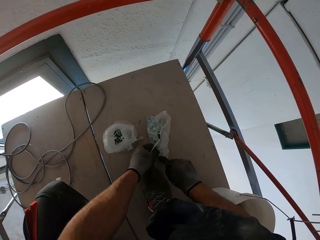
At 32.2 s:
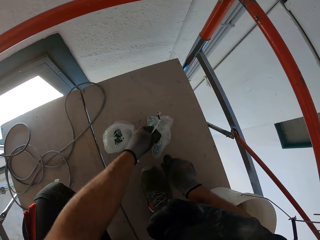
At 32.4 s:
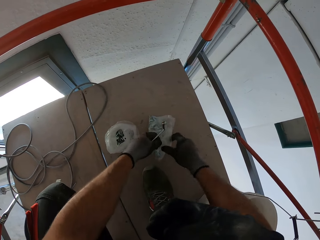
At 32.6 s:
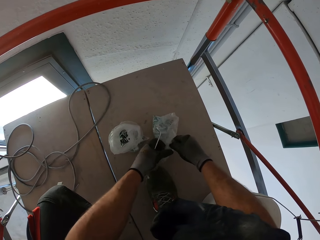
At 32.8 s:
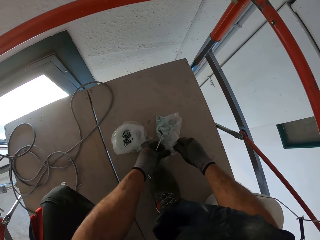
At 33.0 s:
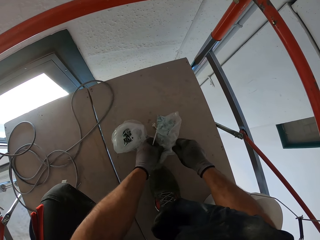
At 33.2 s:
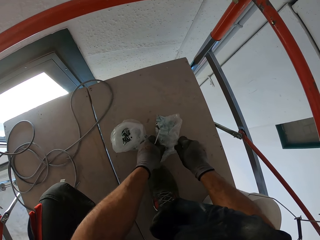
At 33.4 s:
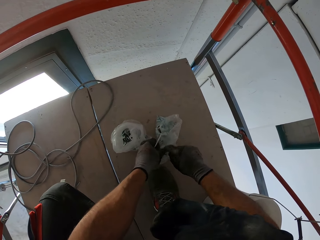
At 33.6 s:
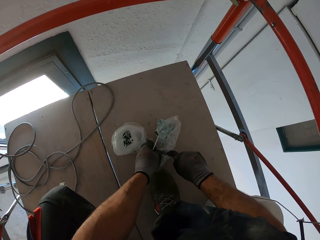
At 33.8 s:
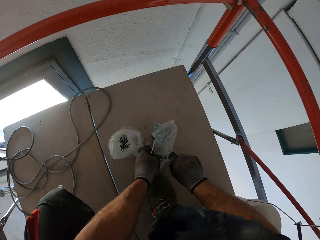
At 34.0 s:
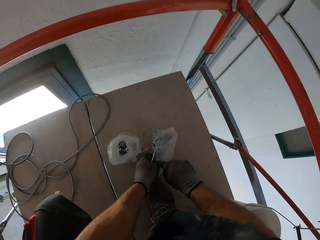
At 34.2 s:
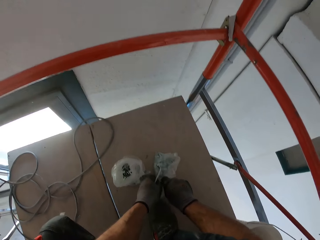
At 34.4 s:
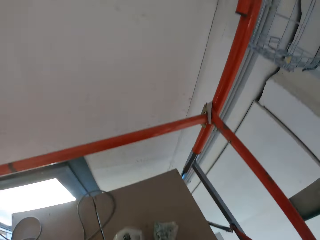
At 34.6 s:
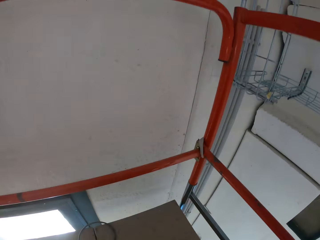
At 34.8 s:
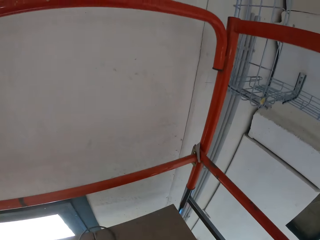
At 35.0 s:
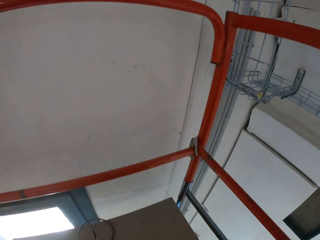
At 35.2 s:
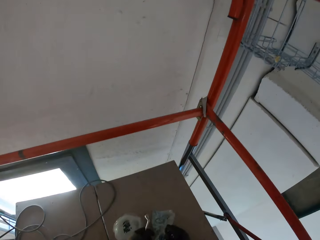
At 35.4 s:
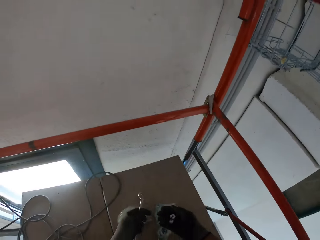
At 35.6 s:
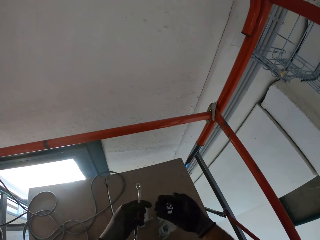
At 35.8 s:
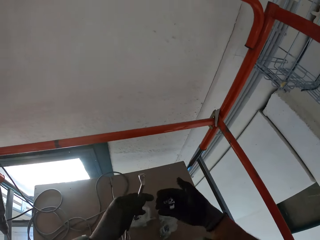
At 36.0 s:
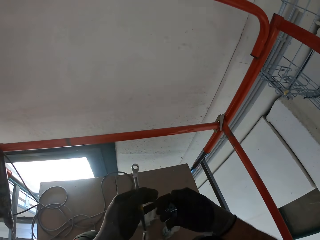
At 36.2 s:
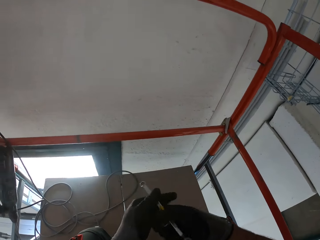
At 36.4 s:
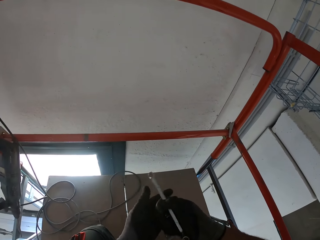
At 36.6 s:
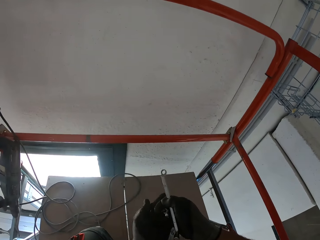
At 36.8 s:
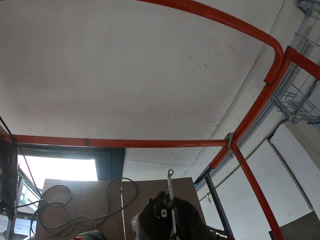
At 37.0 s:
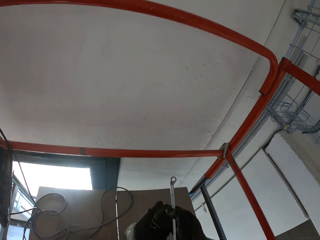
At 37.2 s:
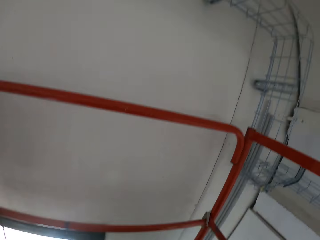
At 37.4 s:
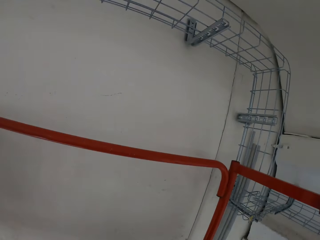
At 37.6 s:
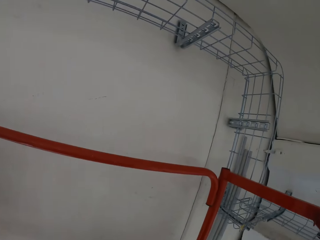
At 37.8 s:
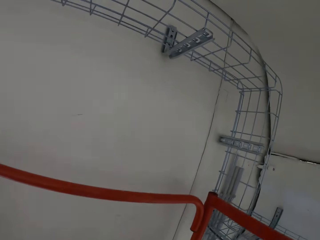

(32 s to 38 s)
The camera wearer takes something. They stand up.

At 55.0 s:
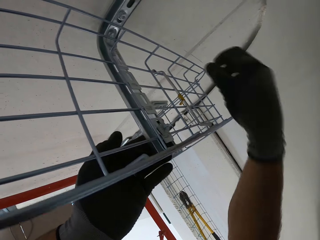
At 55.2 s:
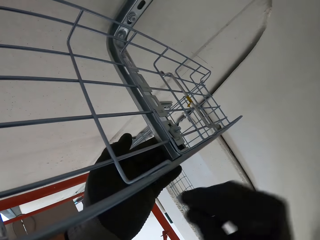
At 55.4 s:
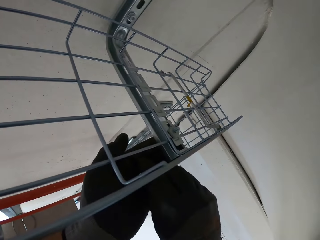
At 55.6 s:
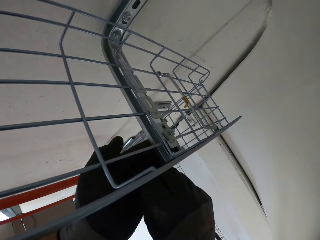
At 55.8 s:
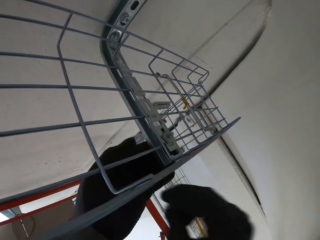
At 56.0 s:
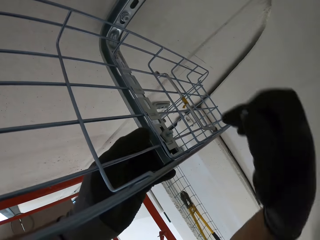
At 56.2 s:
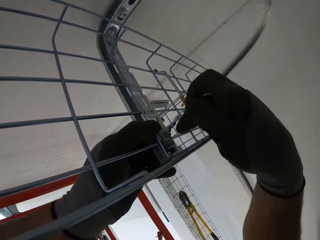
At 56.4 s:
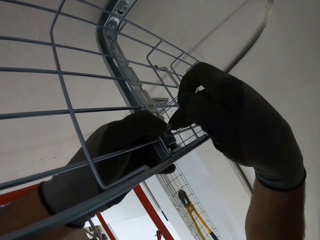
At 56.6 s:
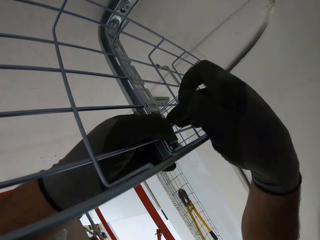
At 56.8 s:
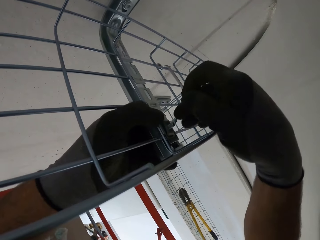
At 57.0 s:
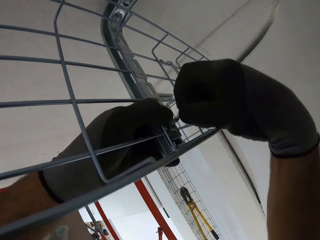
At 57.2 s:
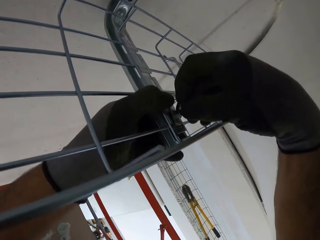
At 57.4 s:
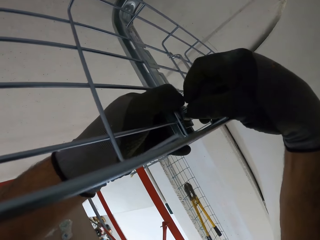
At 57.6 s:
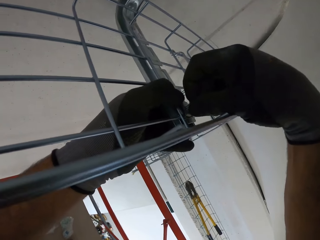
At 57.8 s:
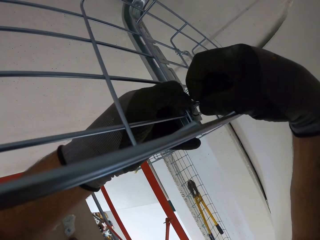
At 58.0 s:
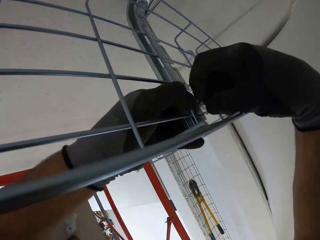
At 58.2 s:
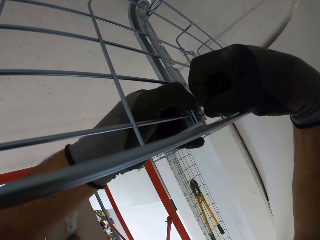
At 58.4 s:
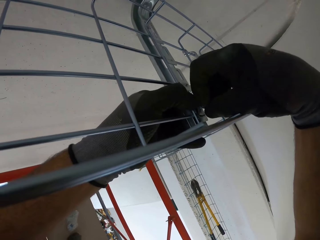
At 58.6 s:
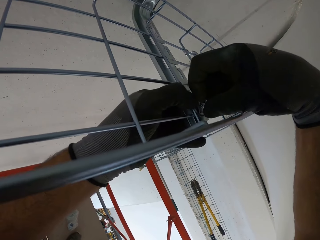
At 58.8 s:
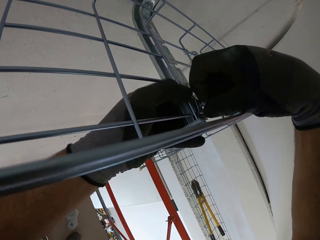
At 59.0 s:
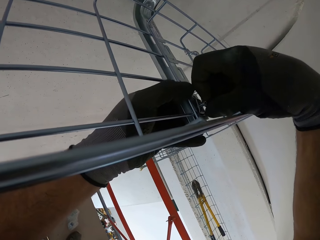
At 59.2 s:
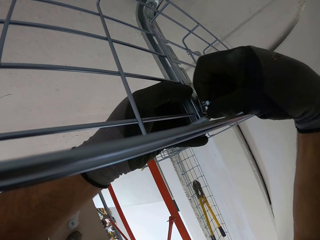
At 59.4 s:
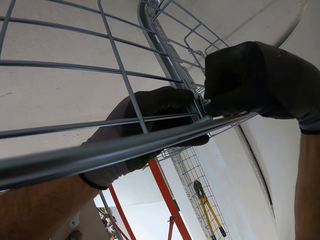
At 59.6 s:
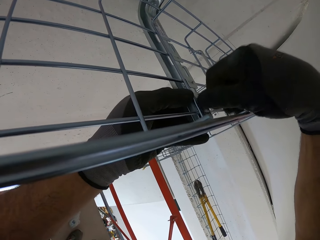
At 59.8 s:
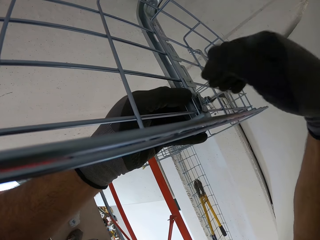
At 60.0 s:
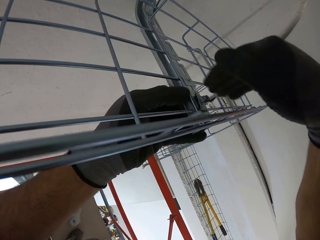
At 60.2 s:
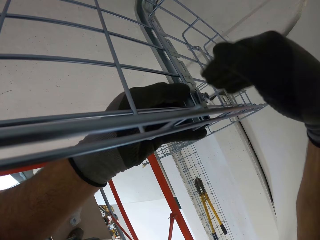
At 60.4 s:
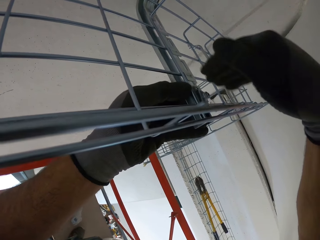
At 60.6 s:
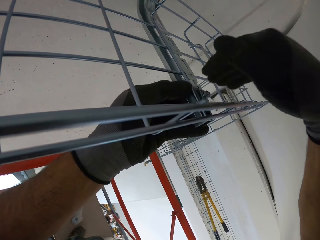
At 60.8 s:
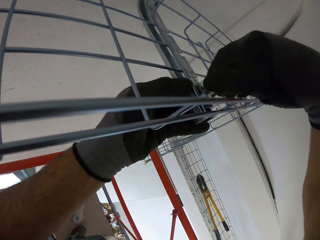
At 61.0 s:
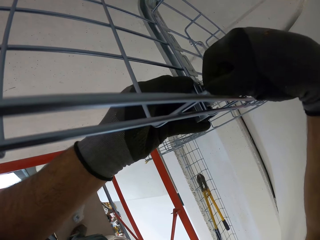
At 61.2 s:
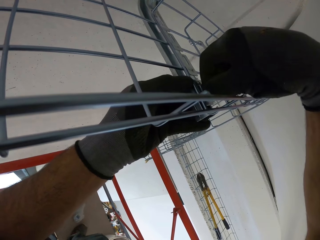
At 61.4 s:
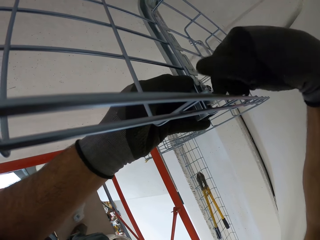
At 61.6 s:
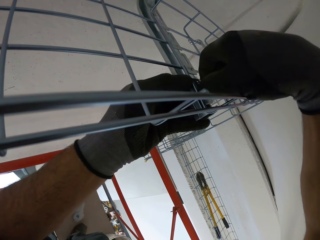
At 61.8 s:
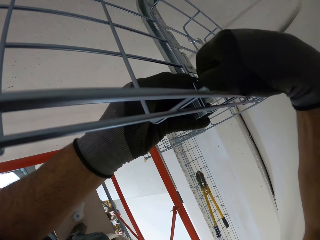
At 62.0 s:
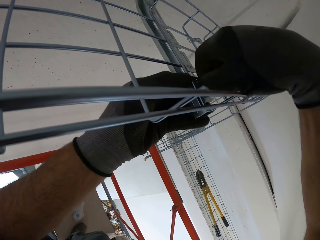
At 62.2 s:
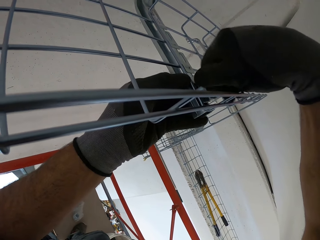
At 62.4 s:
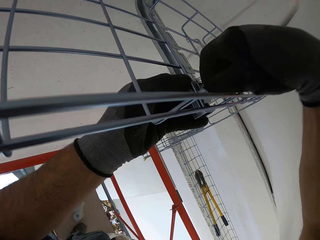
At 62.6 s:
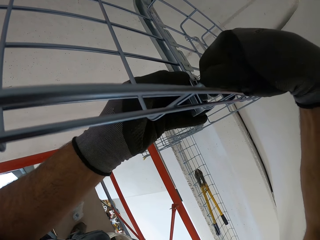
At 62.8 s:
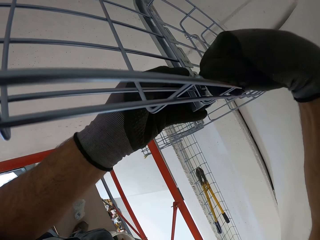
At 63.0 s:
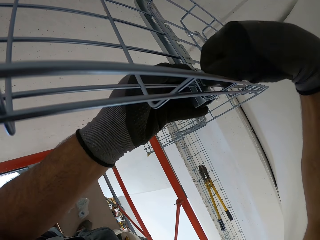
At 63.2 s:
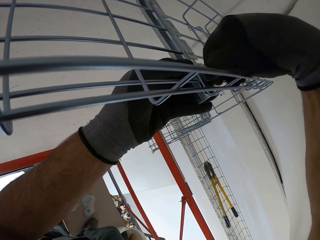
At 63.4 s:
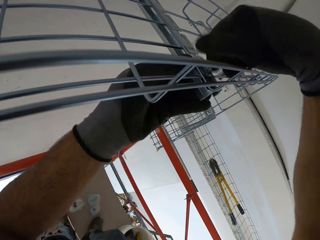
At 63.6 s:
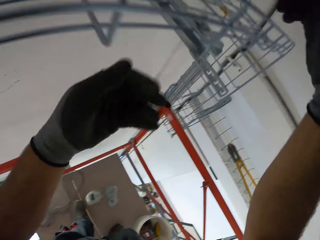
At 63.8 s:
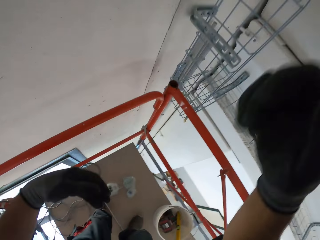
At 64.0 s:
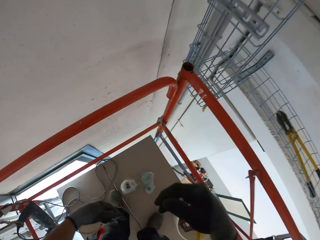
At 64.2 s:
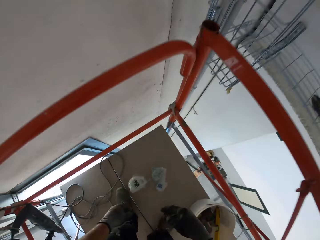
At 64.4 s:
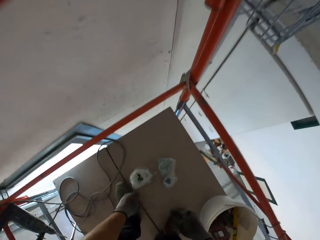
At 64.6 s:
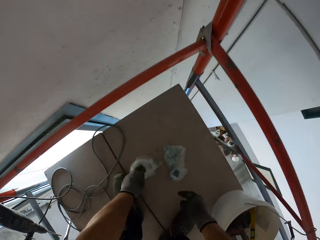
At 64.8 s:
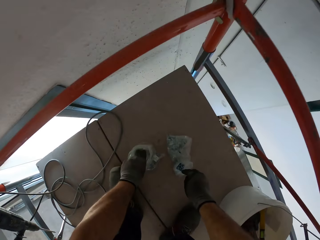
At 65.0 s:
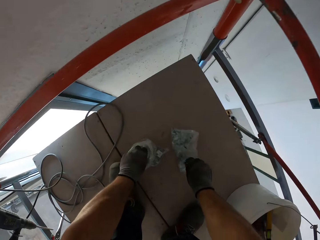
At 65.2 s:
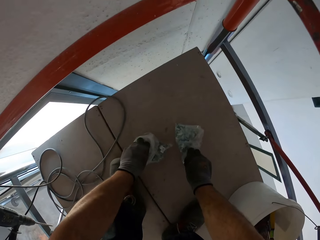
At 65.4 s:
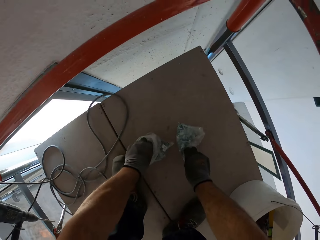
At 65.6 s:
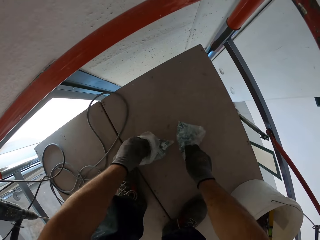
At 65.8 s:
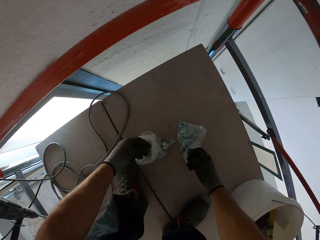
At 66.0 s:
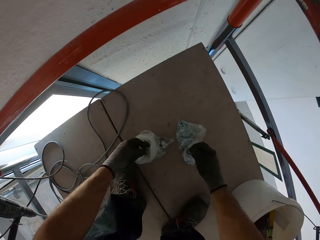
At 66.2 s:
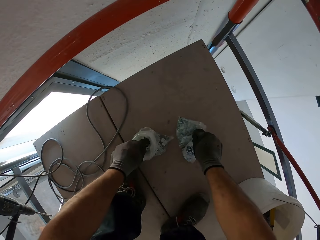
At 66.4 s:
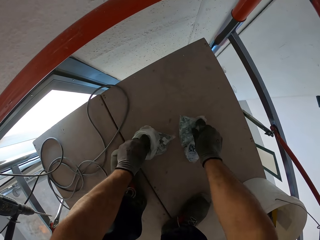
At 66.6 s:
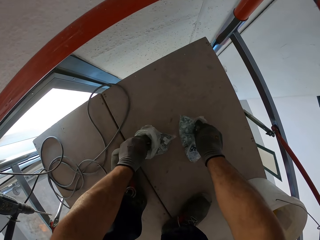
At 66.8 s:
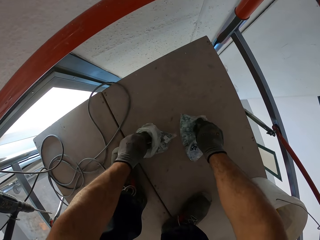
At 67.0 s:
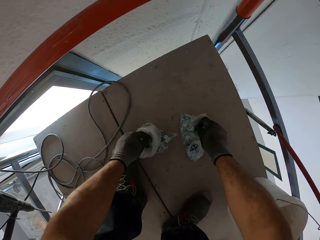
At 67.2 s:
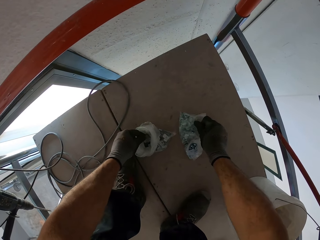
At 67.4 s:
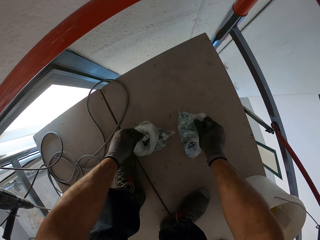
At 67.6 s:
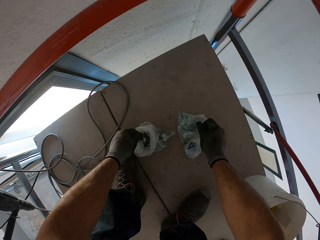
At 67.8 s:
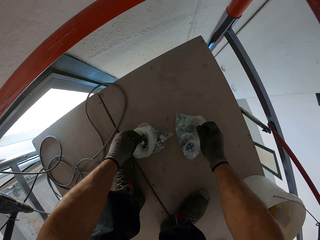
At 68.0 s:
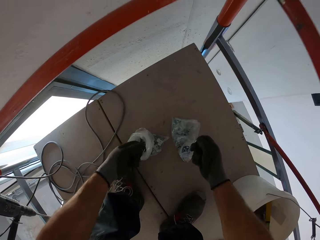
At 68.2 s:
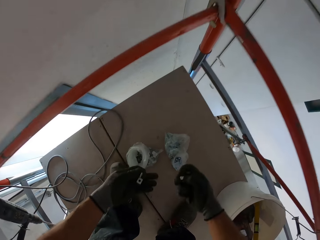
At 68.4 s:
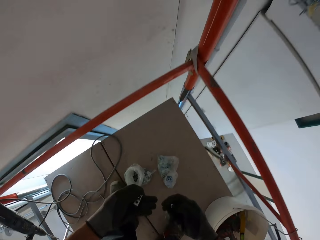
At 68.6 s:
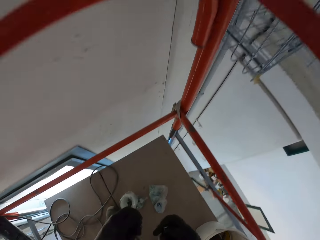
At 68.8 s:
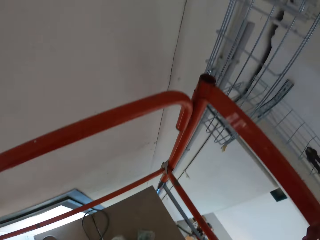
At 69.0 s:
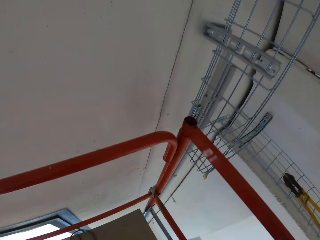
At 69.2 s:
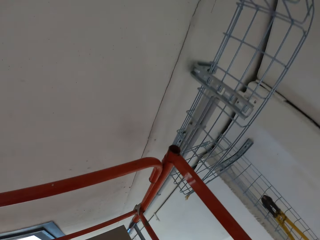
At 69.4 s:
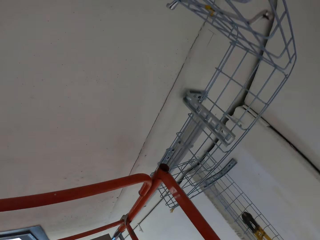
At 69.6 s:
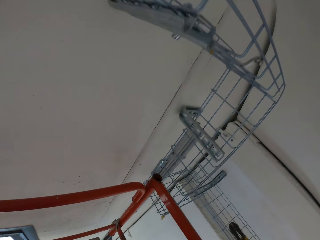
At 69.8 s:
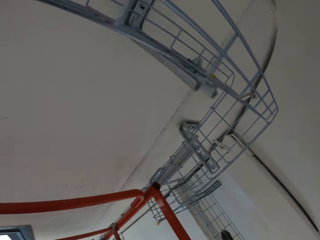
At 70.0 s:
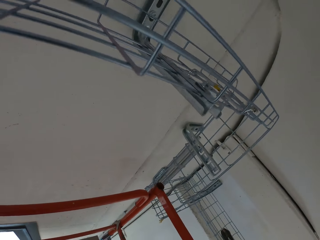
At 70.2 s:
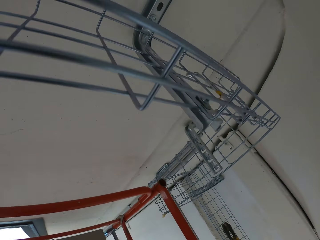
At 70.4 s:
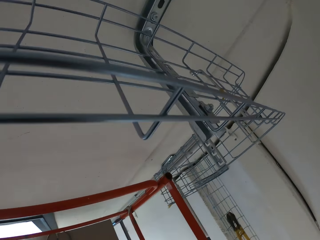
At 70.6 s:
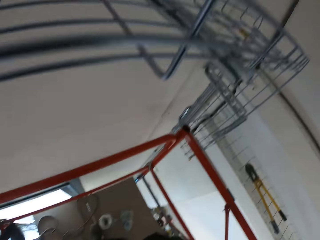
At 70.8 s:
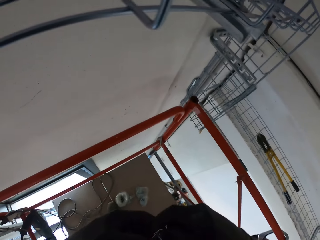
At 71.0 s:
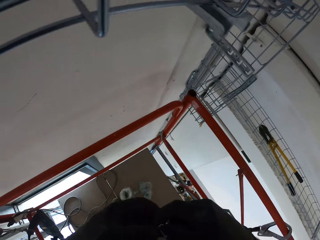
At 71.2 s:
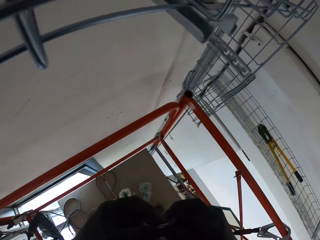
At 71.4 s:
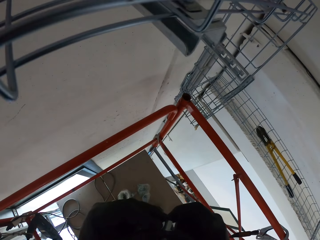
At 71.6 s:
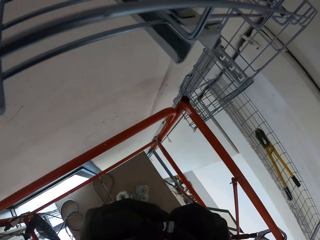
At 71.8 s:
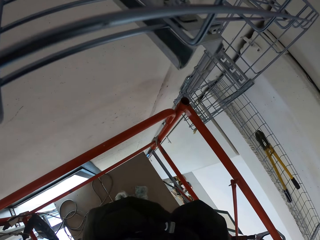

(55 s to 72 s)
The camera wearer puts a nut on a screw. They put the bolts. They tighten the nut on the screw. They pick a bolt and the screws.
